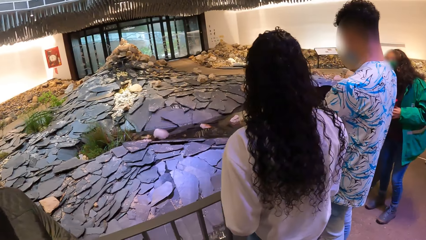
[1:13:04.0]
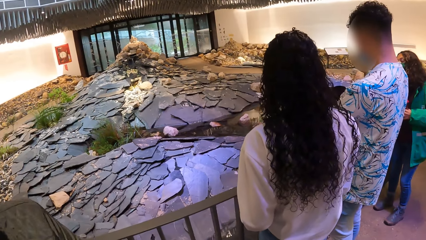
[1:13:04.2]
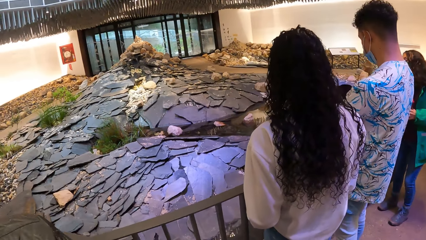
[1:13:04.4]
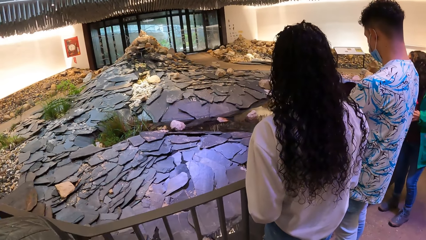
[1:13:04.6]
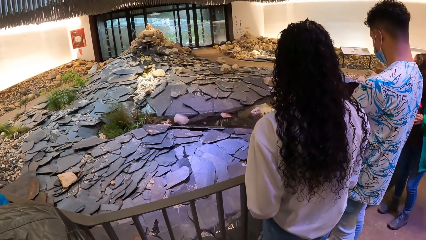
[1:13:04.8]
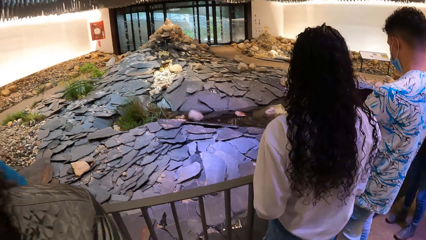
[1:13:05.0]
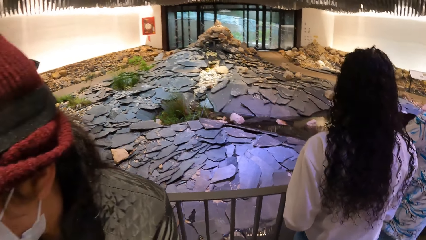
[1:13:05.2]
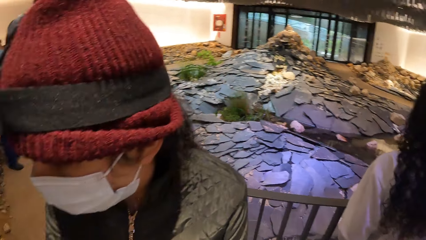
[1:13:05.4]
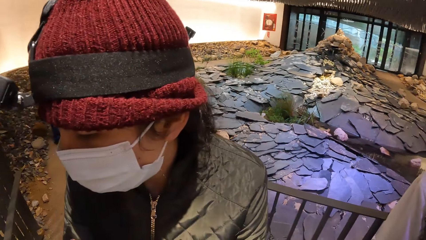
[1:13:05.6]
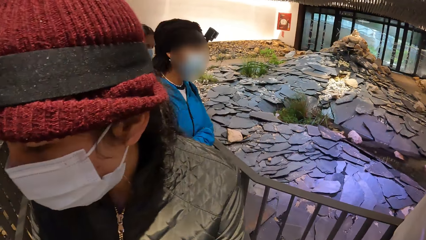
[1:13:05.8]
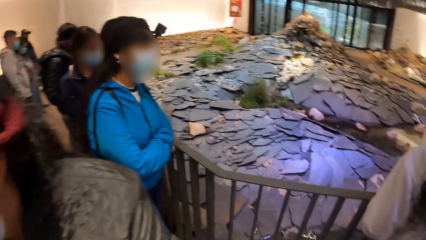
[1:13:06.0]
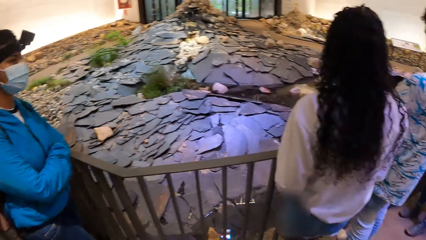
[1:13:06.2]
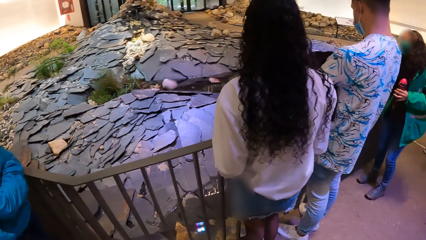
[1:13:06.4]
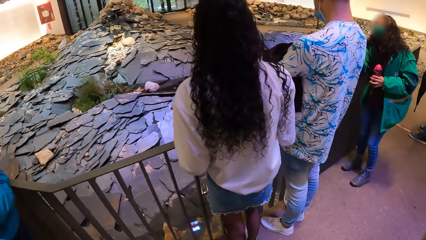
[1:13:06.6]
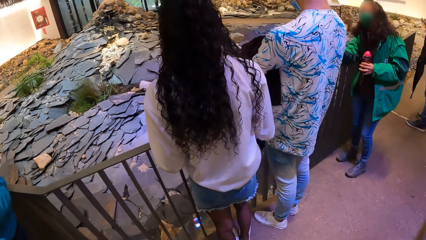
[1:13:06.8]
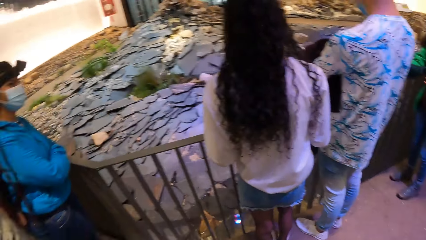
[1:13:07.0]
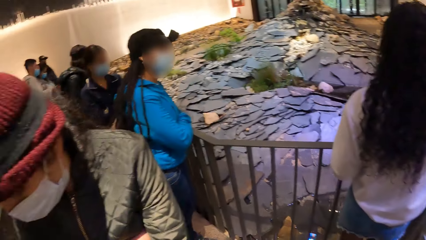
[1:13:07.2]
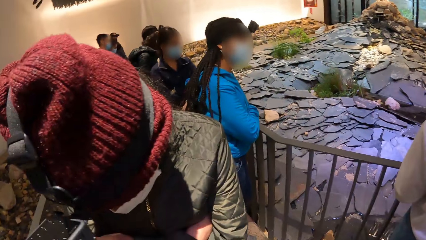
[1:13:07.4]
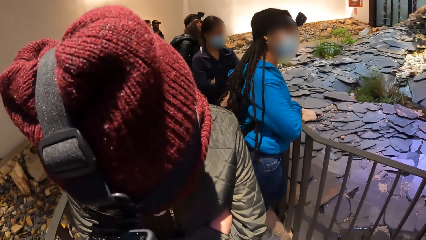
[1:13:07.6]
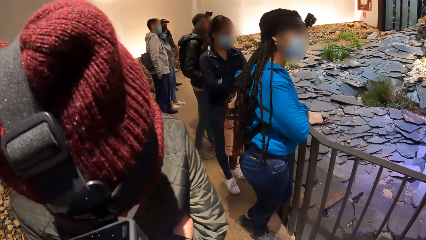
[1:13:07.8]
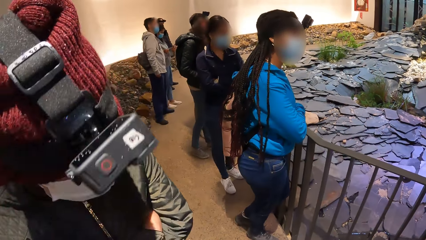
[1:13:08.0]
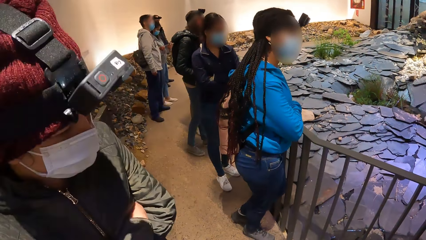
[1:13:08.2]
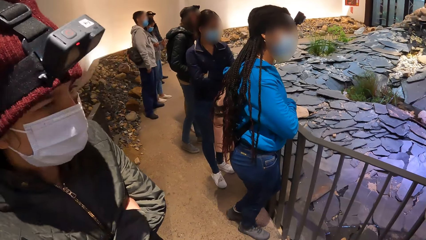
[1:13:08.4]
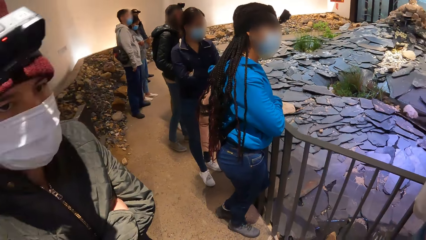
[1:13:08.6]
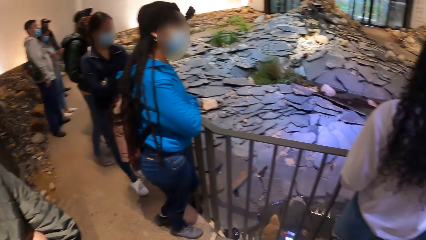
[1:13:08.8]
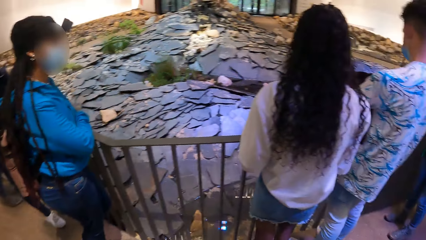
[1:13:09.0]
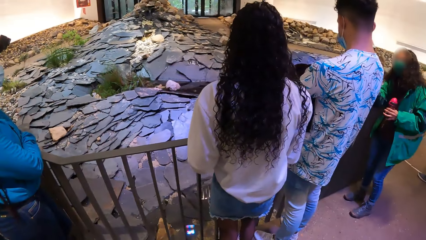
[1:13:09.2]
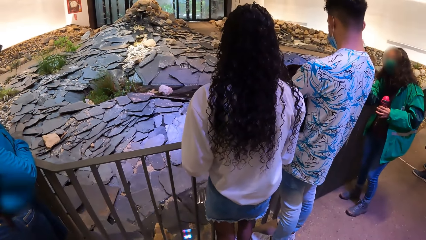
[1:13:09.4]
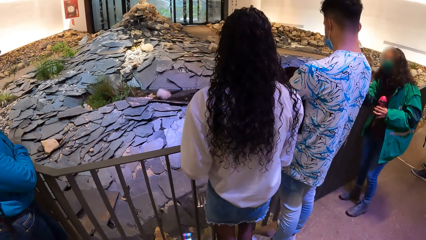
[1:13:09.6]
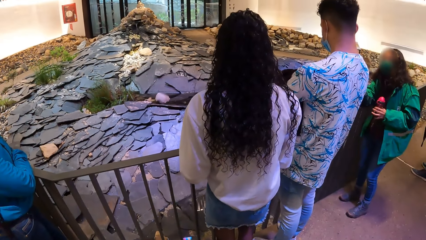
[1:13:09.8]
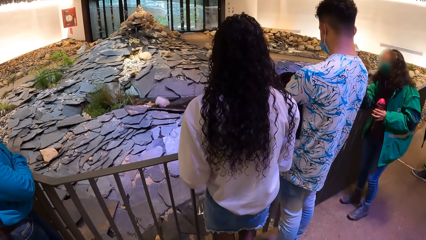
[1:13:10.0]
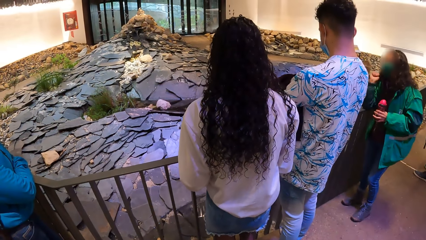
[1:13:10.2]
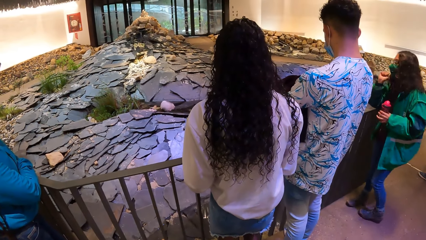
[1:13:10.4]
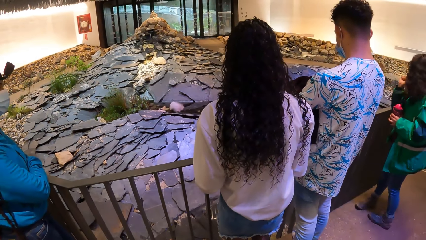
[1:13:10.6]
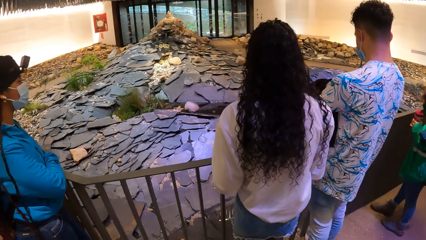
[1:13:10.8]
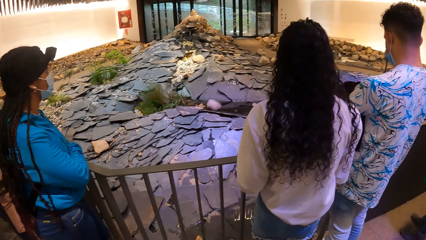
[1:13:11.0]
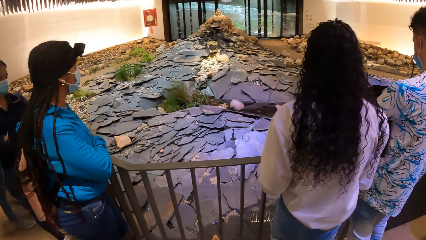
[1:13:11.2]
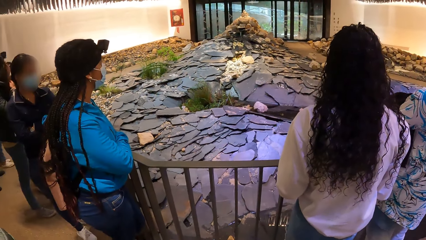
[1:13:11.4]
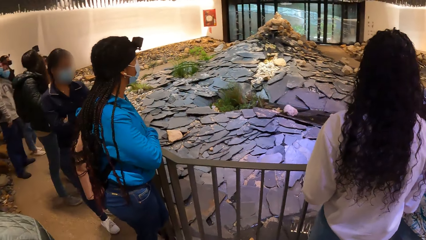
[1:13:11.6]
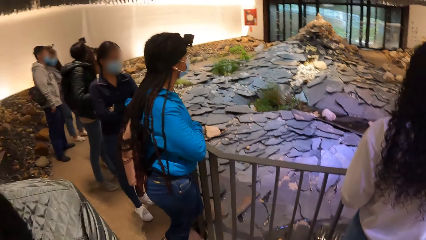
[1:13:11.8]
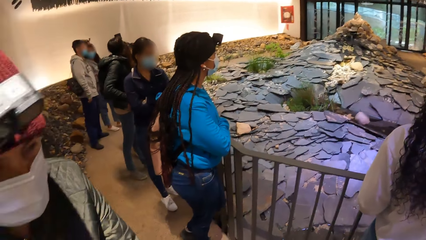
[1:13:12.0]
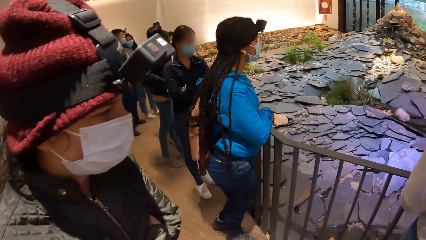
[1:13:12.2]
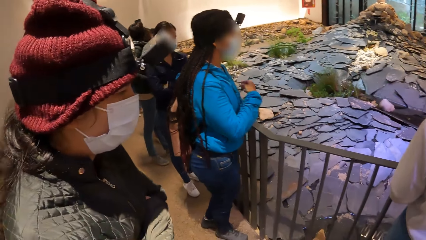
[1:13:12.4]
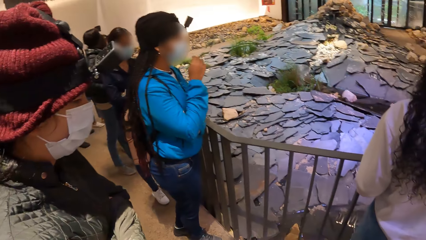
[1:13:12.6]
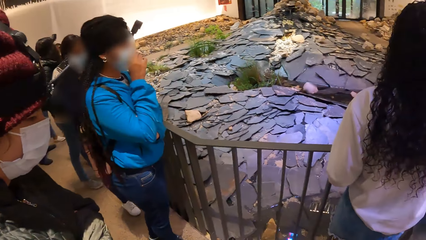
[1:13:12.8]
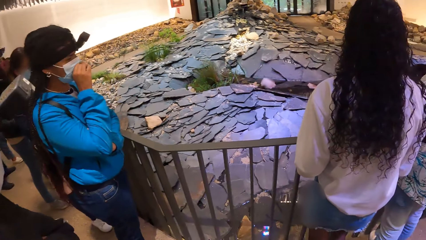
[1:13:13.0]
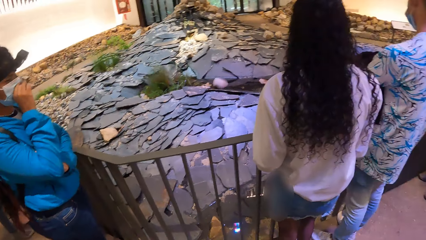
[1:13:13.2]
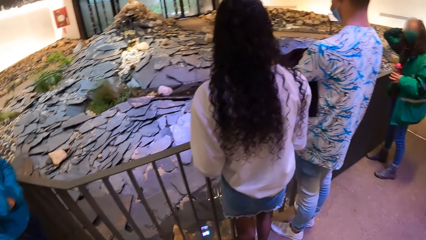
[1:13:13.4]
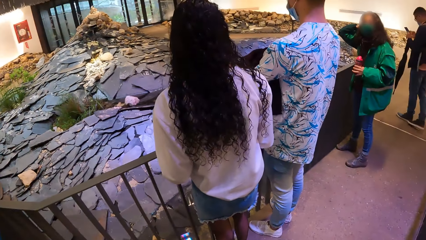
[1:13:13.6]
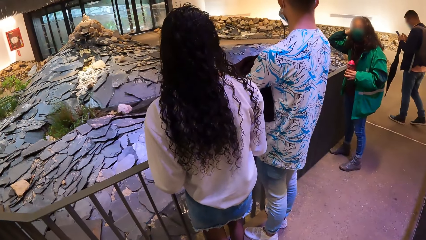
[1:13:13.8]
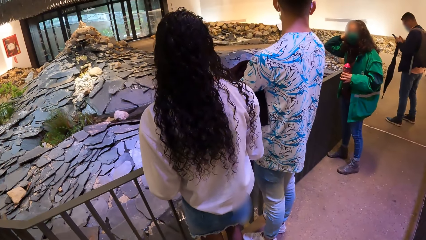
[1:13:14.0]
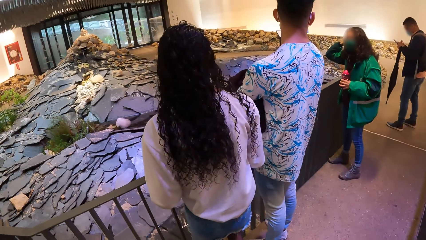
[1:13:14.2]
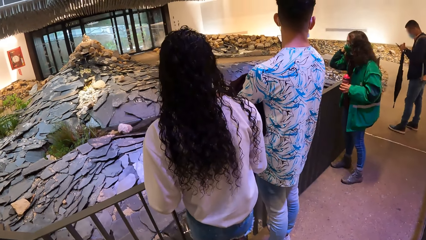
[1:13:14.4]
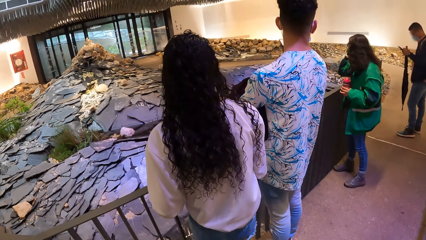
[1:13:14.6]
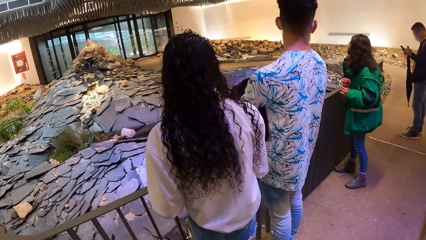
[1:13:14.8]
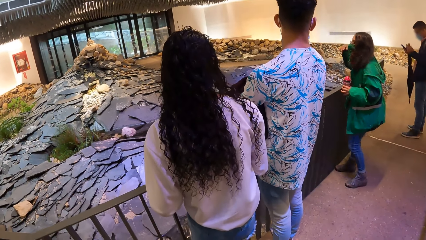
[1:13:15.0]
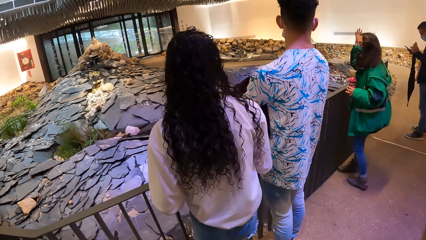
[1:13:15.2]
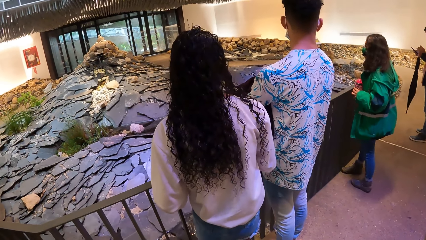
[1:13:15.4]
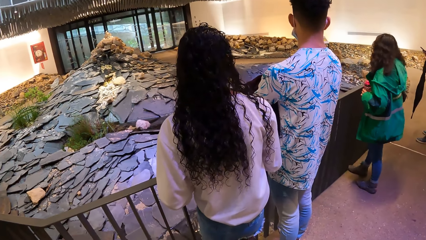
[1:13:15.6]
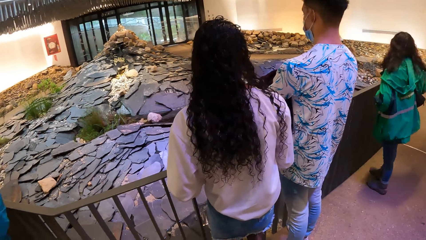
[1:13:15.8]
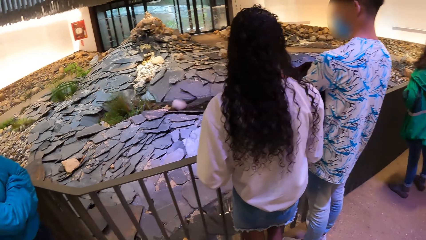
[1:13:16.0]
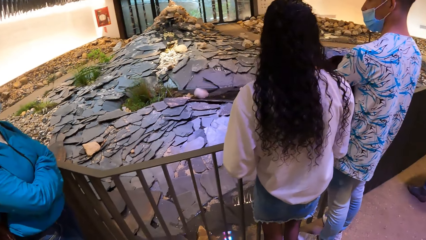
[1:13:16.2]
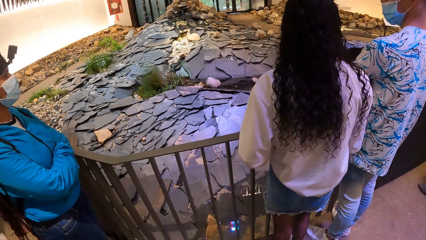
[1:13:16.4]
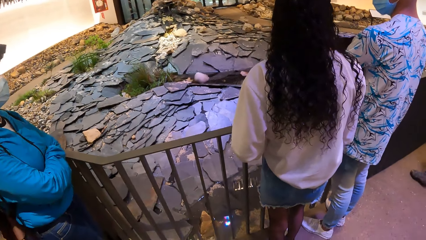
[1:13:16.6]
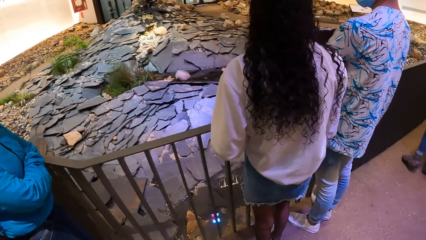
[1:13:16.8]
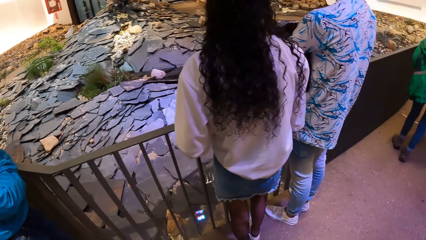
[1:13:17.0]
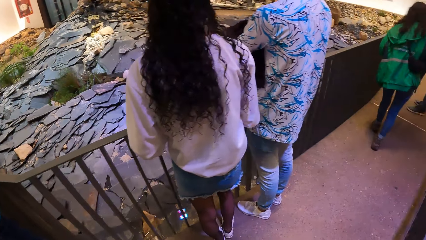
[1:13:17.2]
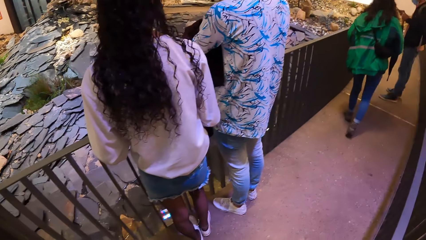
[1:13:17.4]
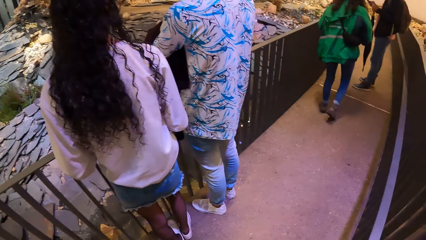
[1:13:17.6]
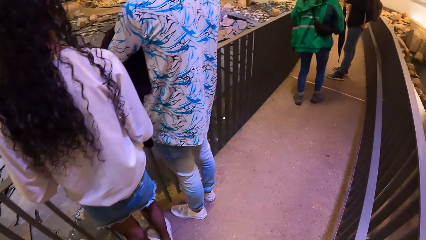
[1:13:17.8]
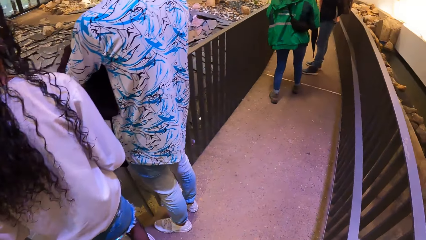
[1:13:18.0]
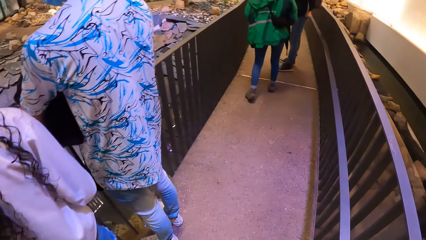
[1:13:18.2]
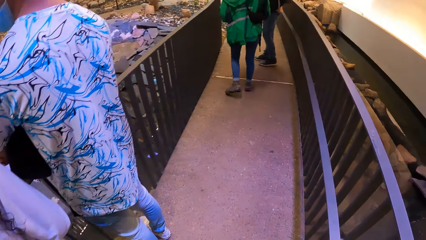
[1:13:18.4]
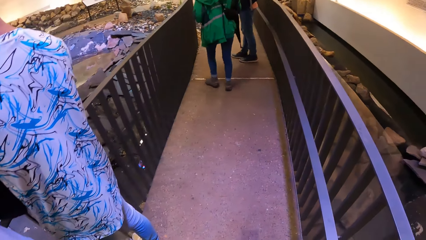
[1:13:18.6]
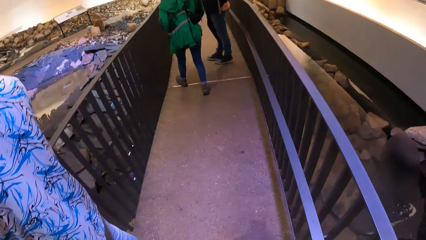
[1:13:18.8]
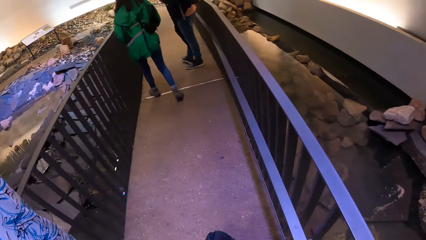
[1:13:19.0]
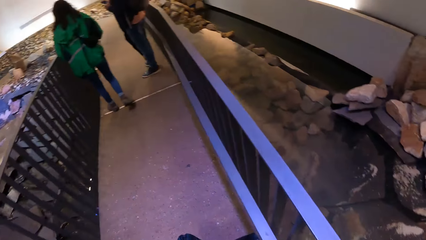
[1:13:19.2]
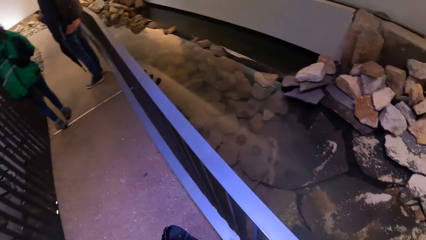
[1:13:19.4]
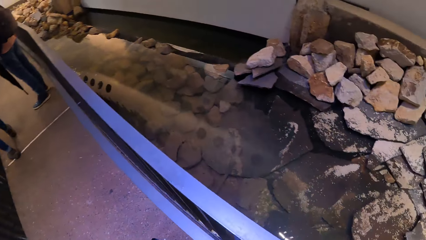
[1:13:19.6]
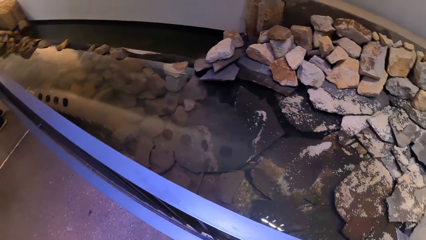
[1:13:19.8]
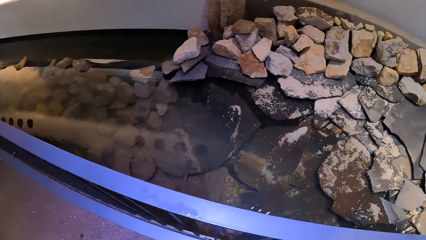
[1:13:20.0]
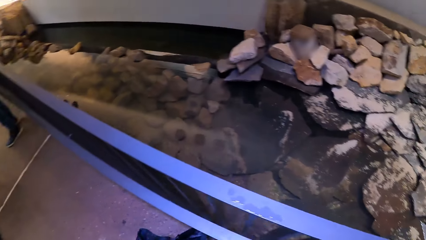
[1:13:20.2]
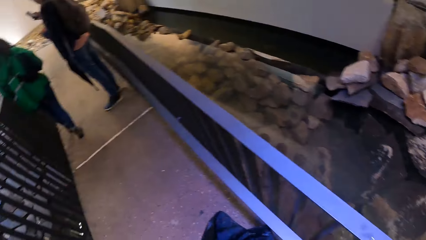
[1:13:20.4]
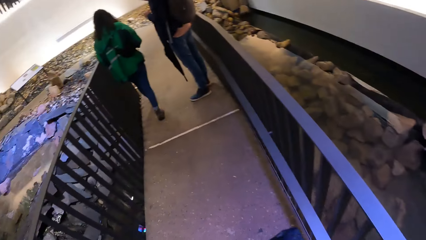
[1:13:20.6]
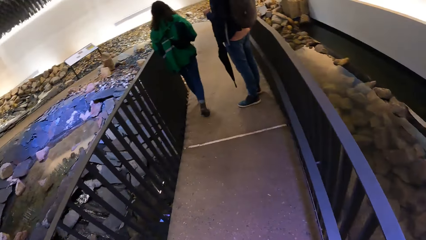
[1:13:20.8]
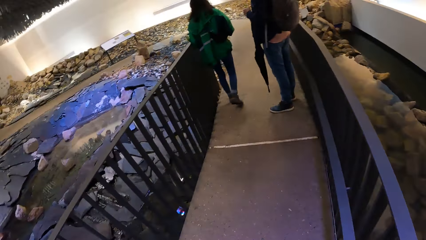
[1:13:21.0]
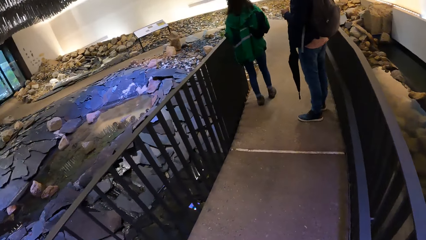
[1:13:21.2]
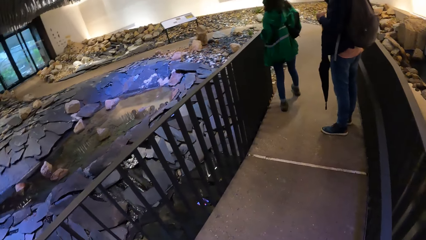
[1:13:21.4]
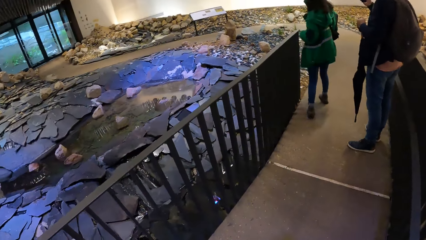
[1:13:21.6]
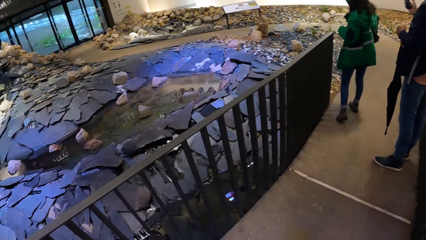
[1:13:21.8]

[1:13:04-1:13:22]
The camera wearer looks at a lady. They turn around the house. They look at the lady. They turn around the house. A woman touches her face mask on her face with her right hand. Another woman touches her hair with her right hand. A man operates his phone with both hands. The other woman gestures with her right hand. The other woman walks down the path away from a rail. The camera wearer walks down the path away from the rail. They walk along the house.
